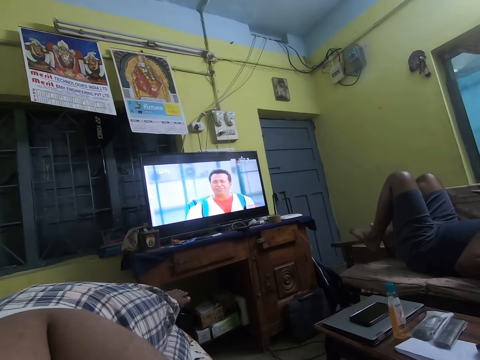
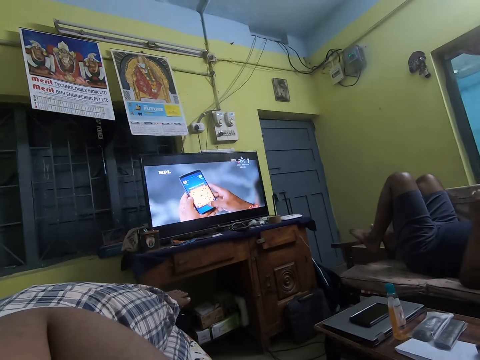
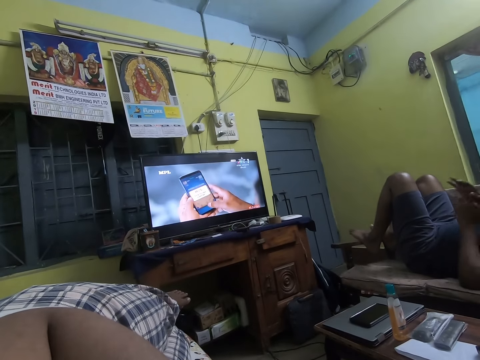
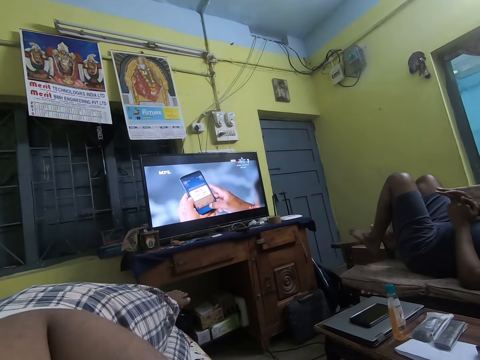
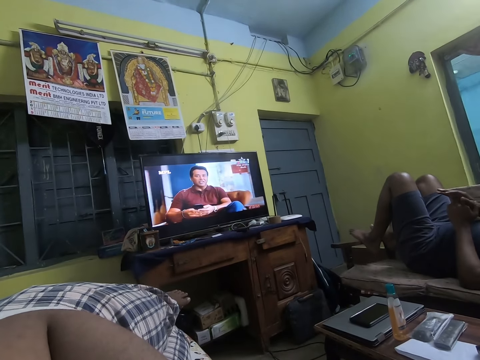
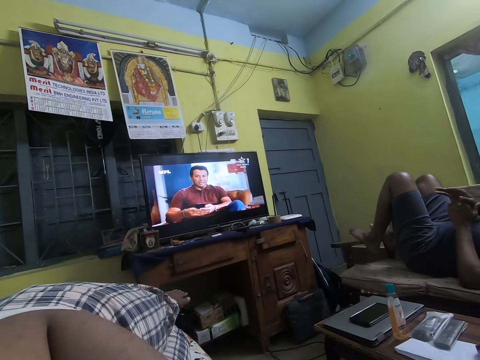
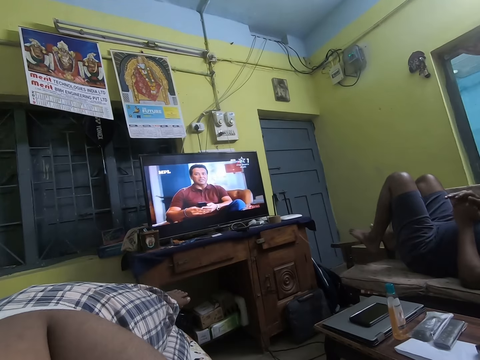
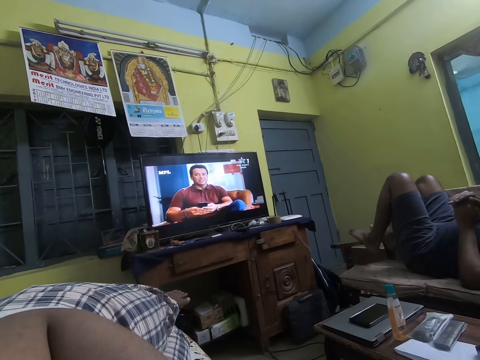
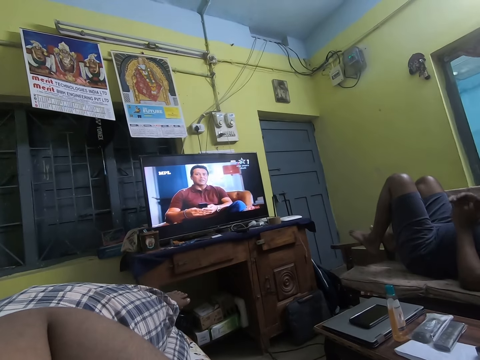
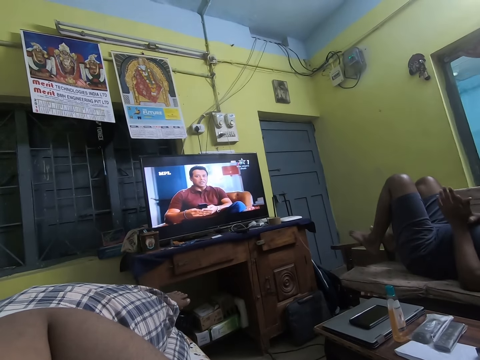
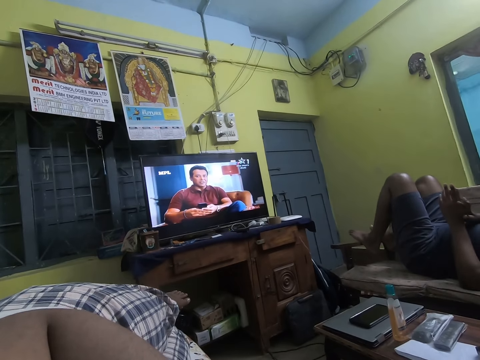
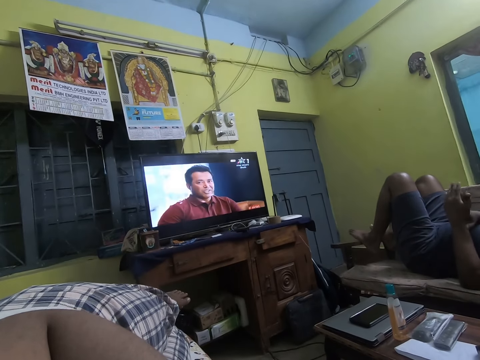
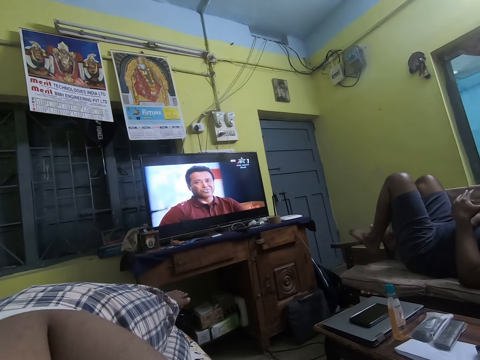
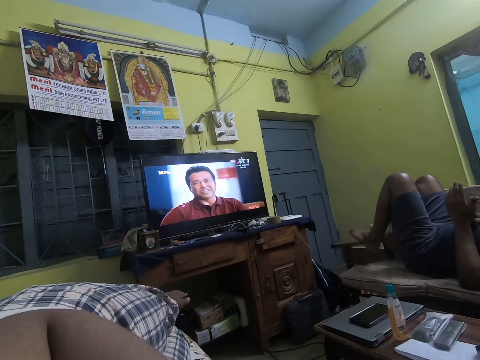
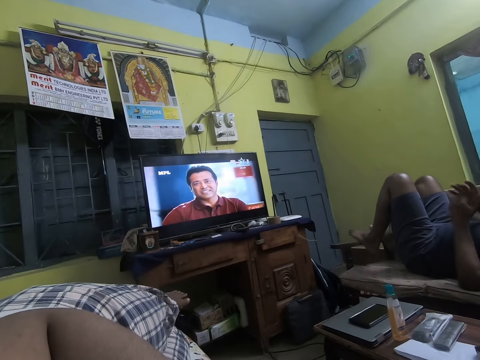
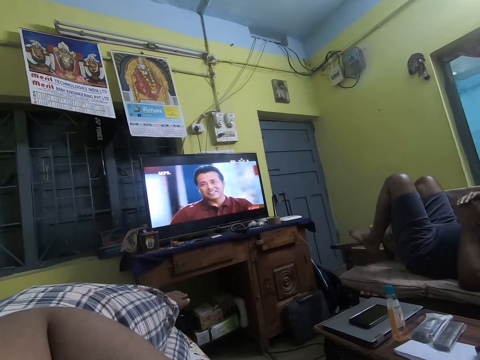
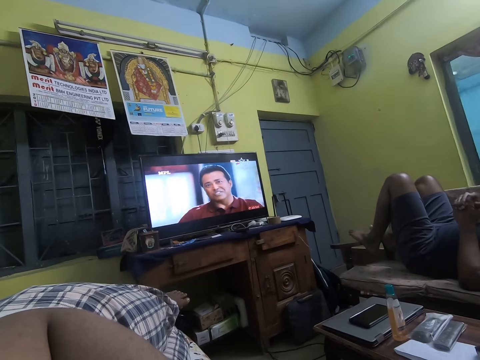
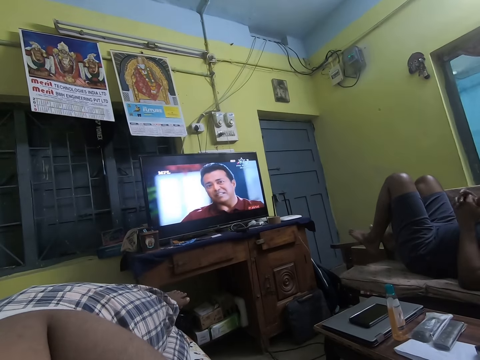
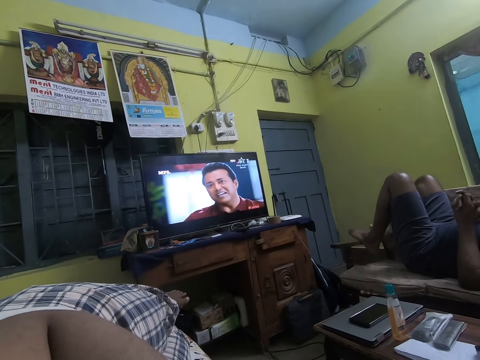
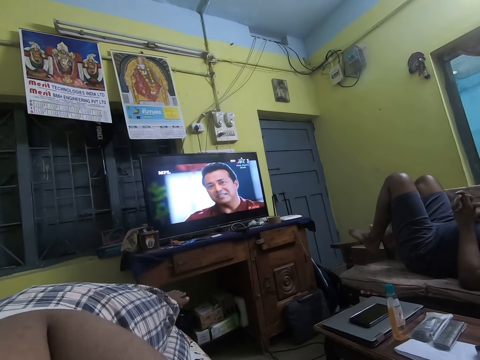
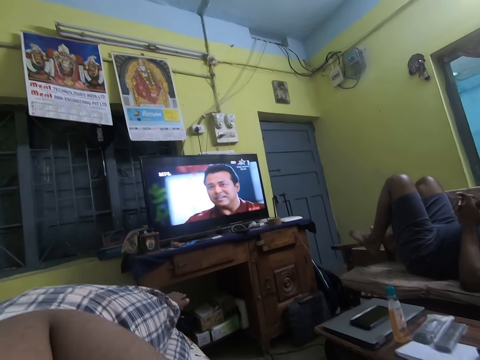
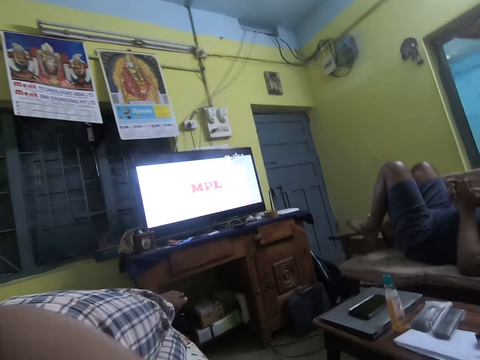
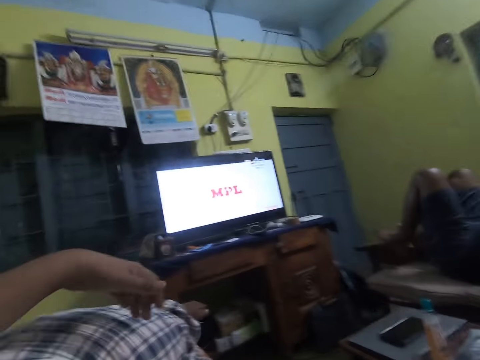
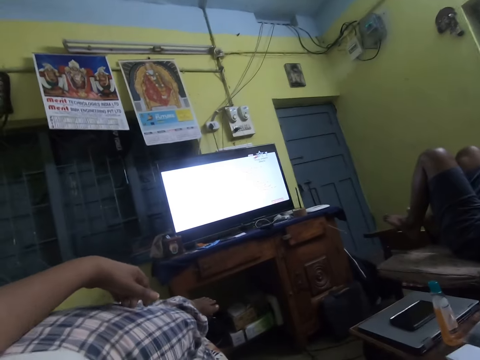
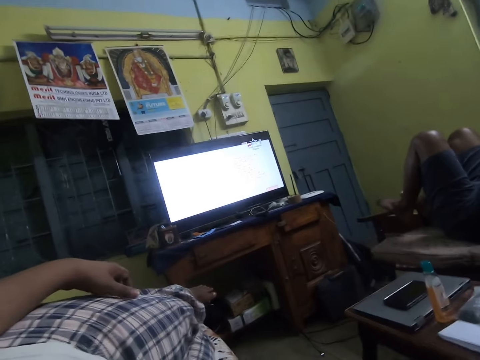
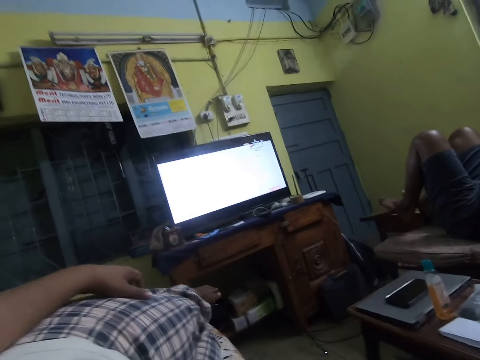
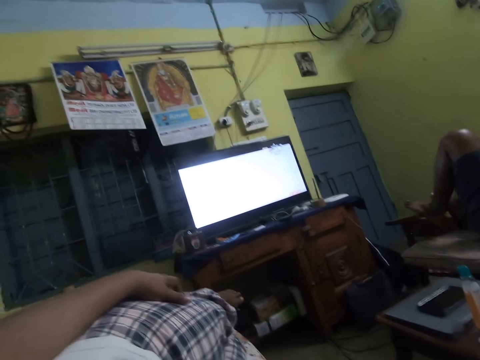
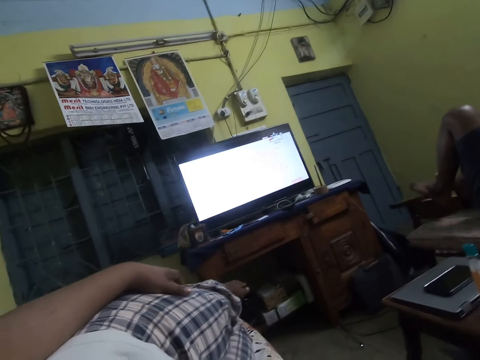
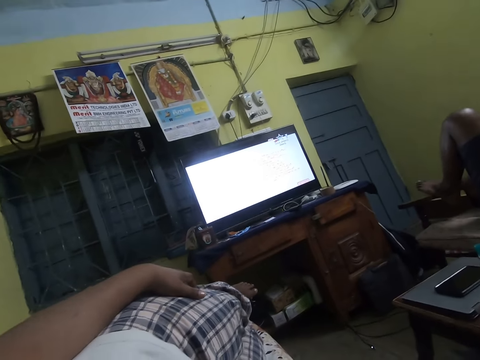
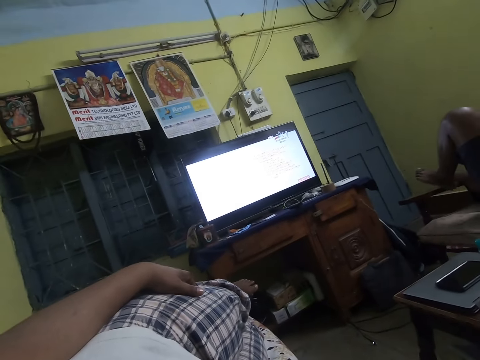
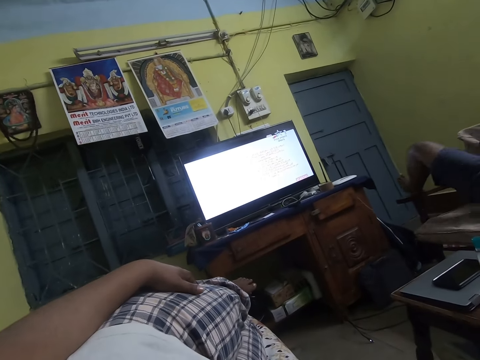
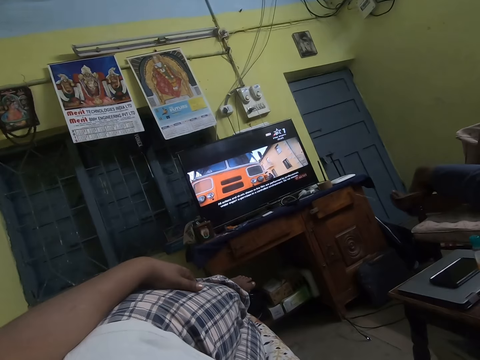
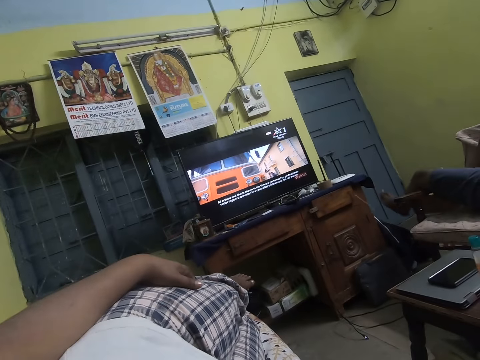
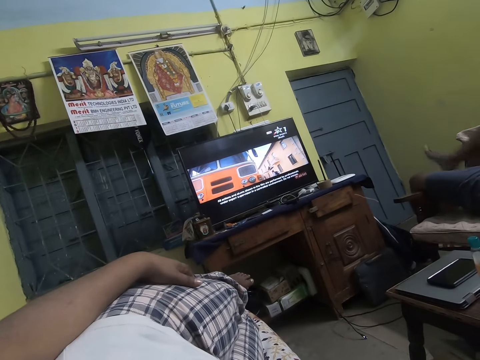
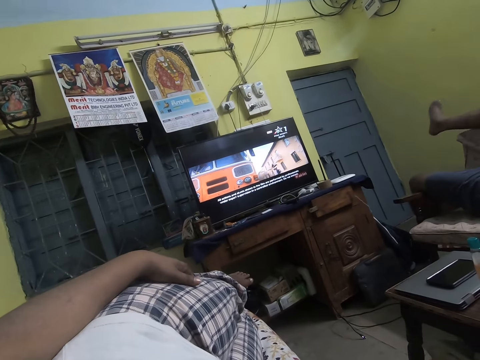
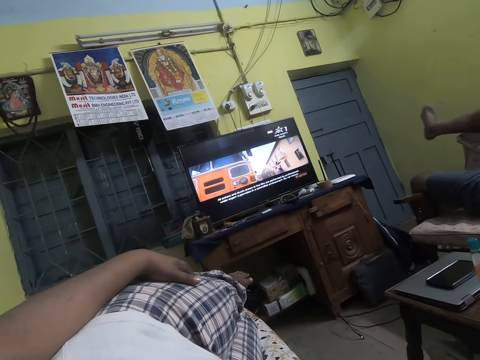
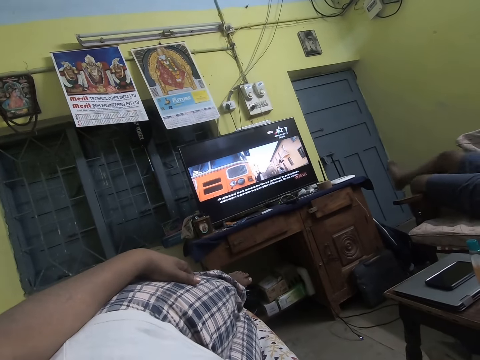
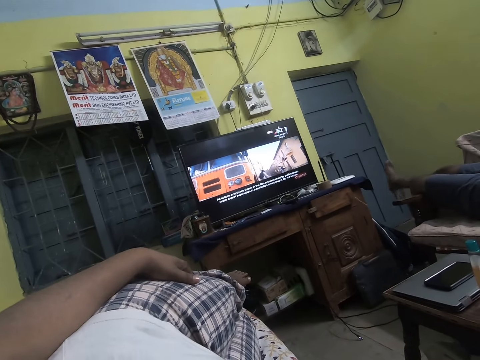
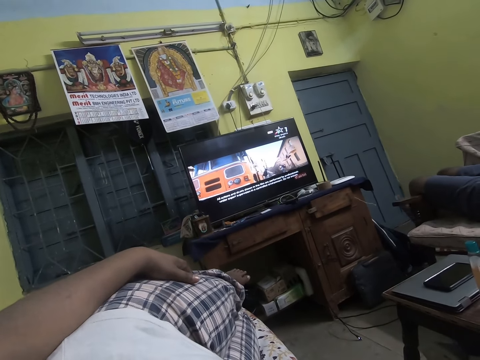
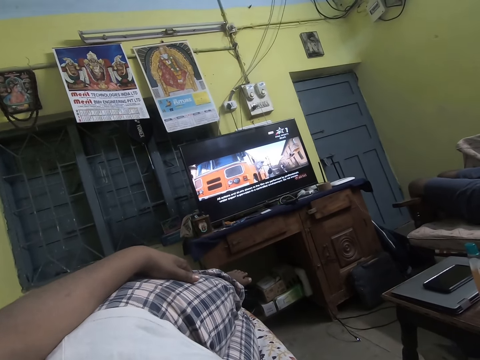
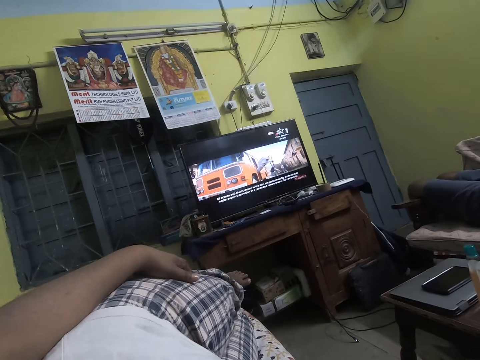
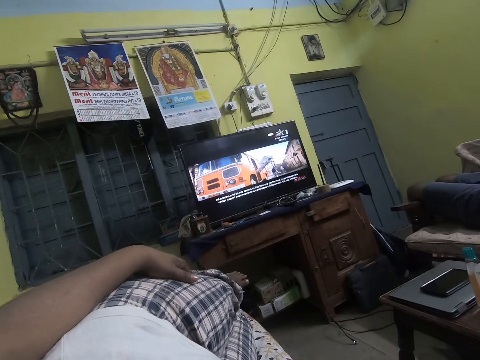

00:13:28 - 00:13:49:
The camera wearer and the person stare at the television. The person holds hands together. The camera wearer stretches a hand. They place a hand on the thighs. They watch the television. The person stretches feet on the seat.
